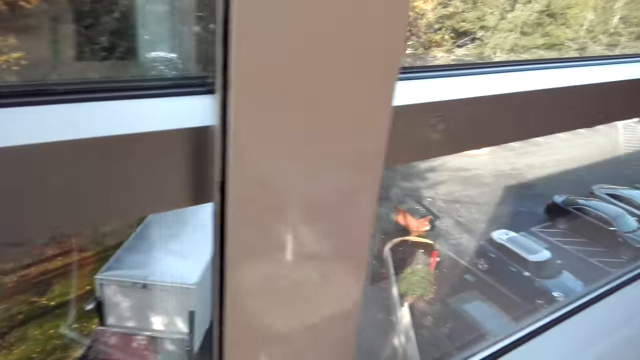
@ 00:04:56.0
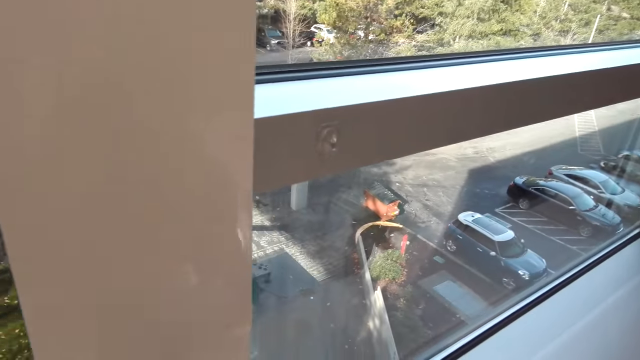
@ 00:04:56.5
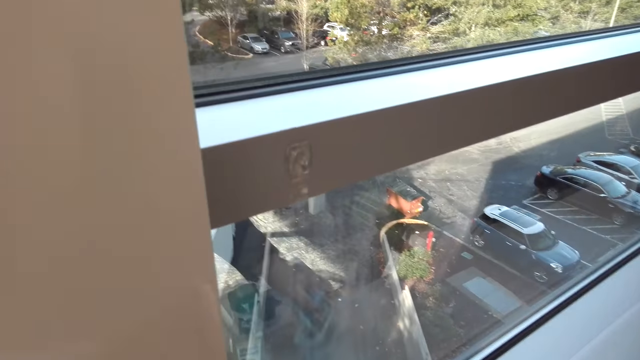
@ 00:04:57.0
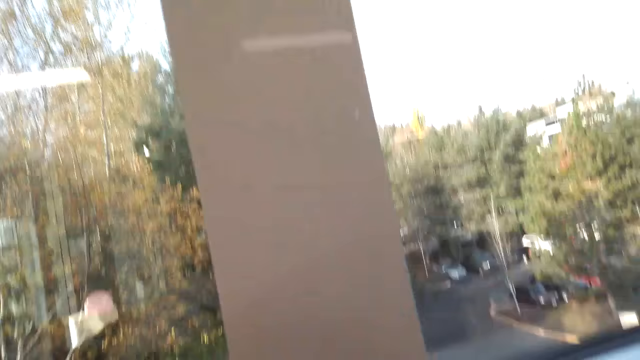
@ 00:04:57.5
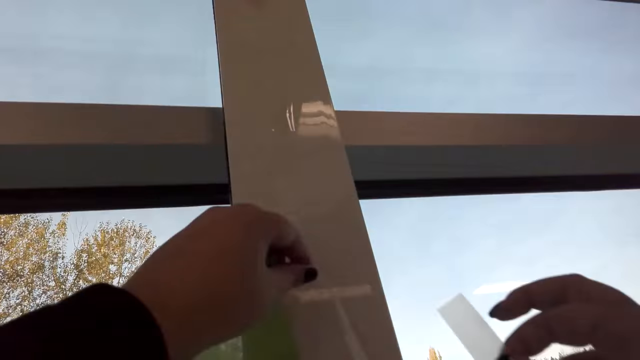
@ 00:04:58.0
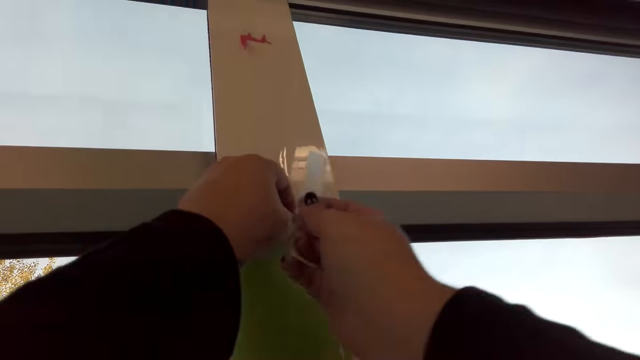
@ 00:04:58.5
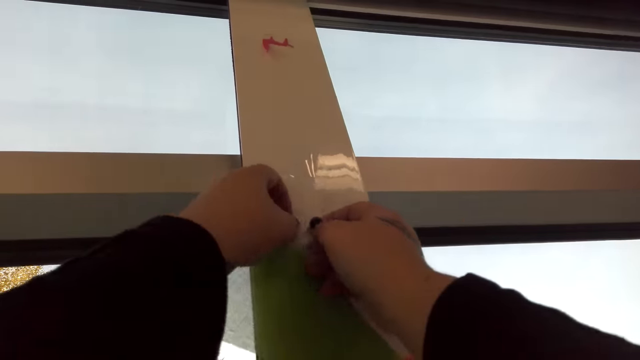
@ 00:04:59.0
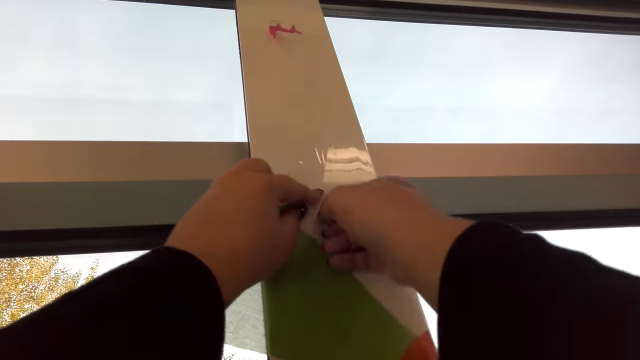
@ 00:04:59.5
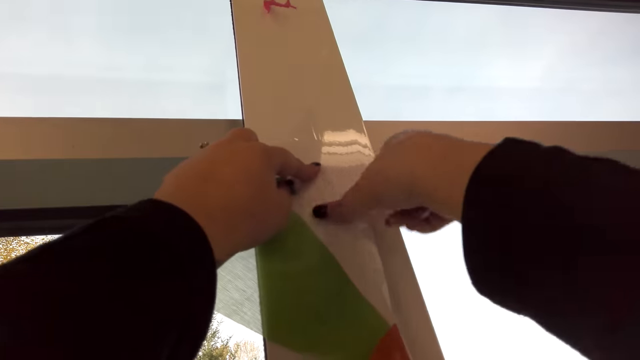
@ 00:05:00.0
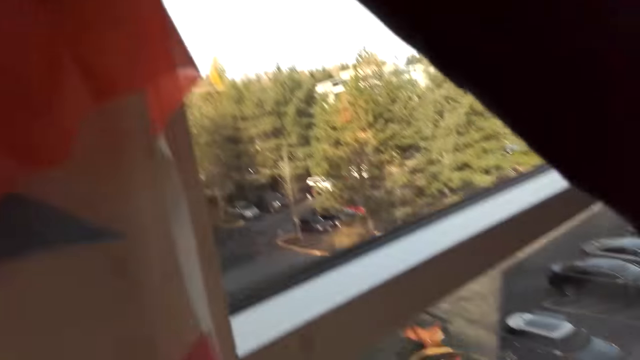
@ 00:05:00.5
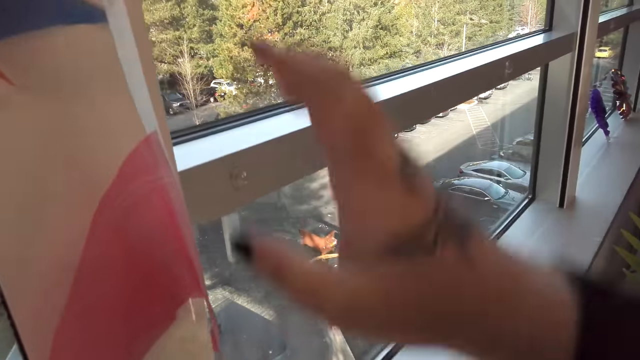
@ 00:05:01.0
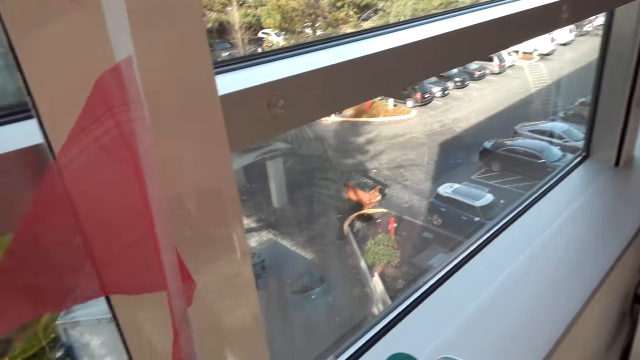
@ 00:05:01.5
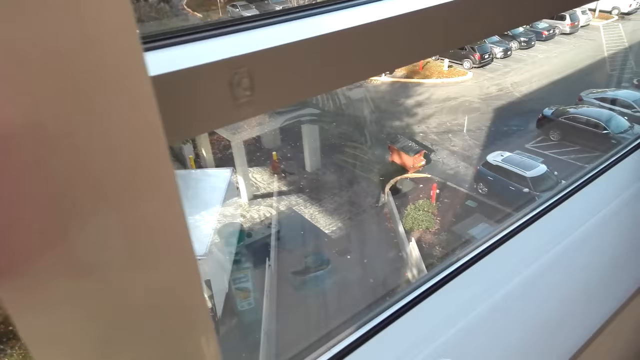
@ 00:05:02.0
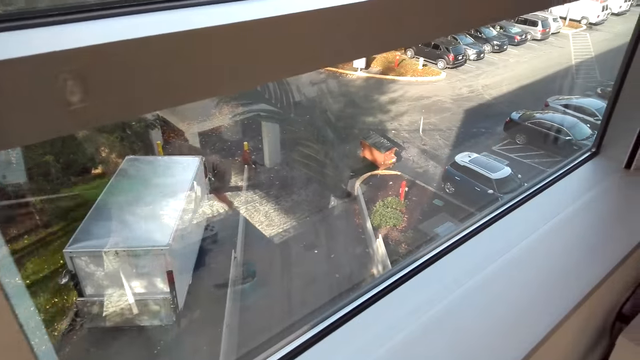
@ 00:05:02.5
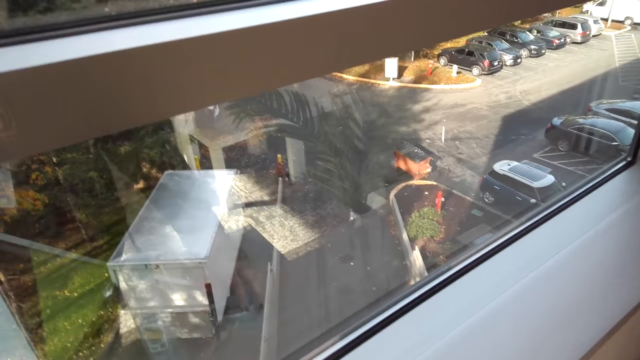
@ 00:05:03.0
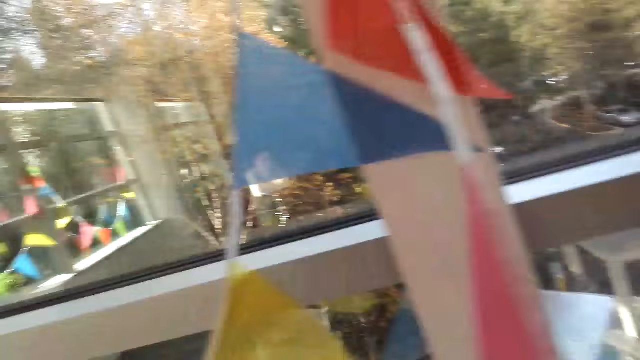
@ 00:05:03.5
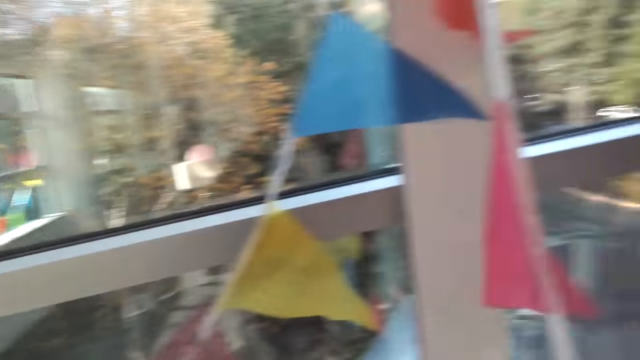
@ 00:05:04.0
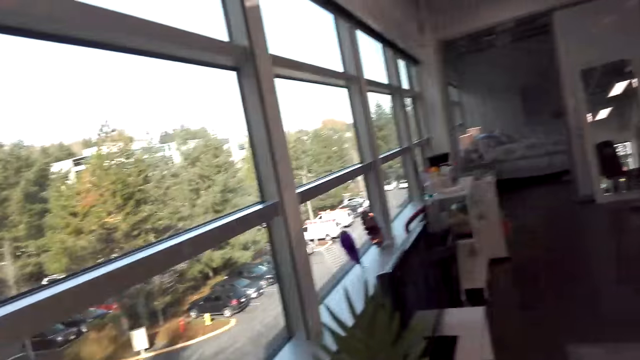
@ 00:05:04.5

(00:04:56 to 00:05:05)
The camera wearer sticks the triangular decorations on the wall.

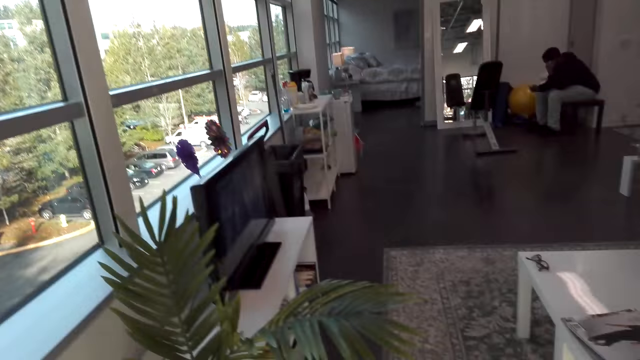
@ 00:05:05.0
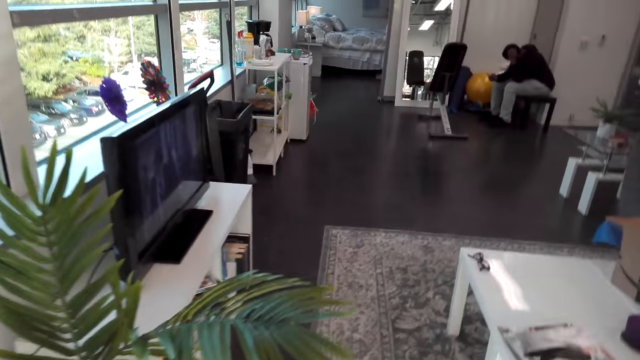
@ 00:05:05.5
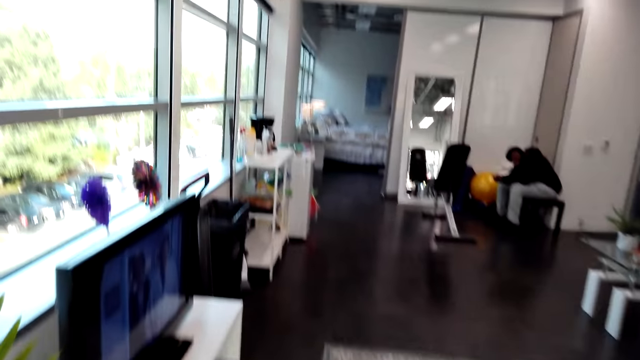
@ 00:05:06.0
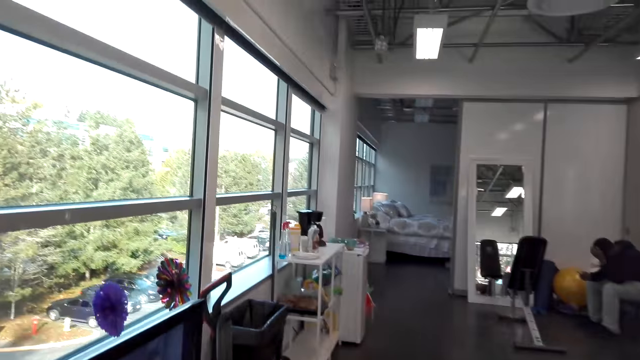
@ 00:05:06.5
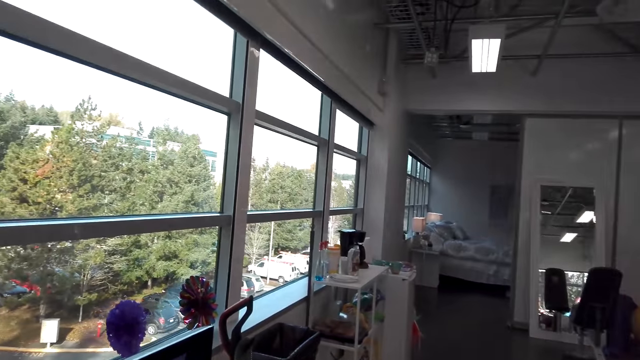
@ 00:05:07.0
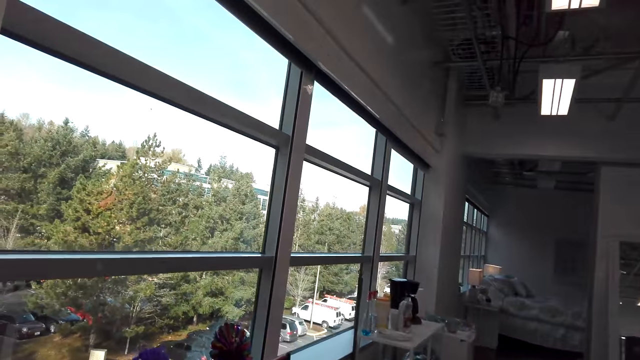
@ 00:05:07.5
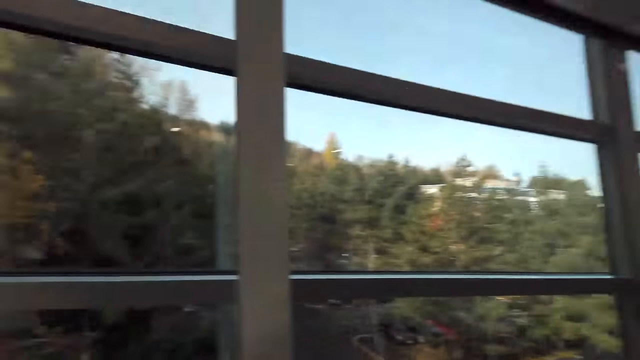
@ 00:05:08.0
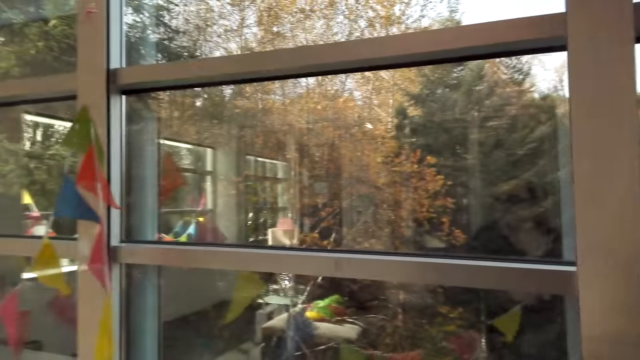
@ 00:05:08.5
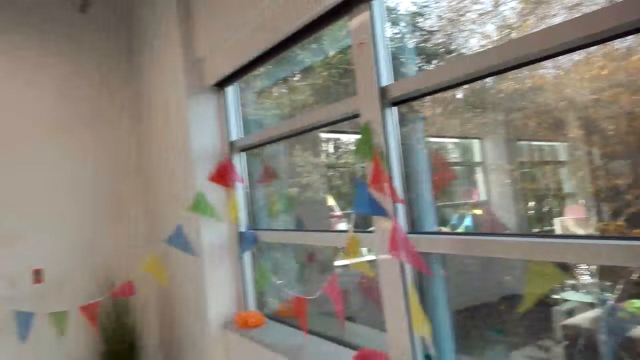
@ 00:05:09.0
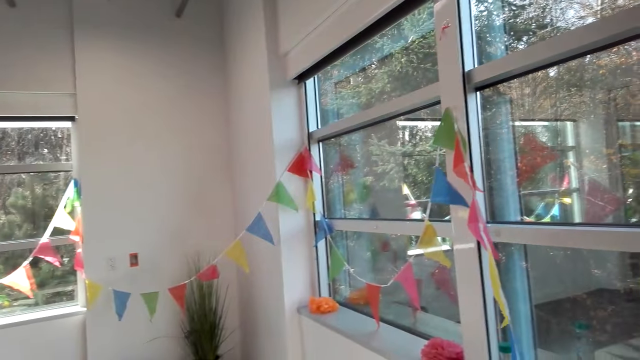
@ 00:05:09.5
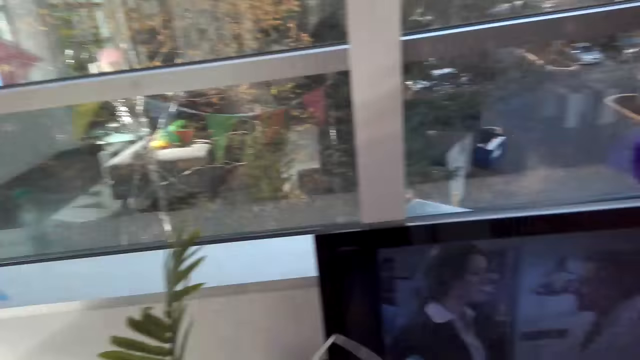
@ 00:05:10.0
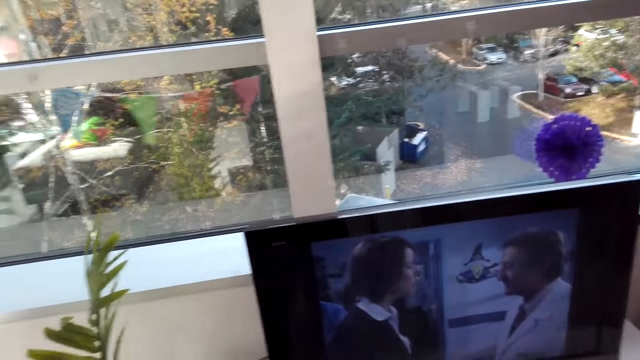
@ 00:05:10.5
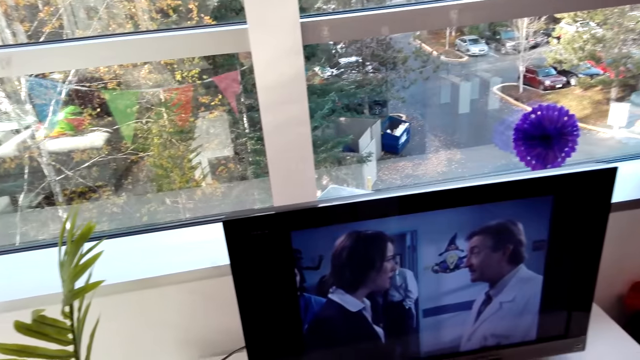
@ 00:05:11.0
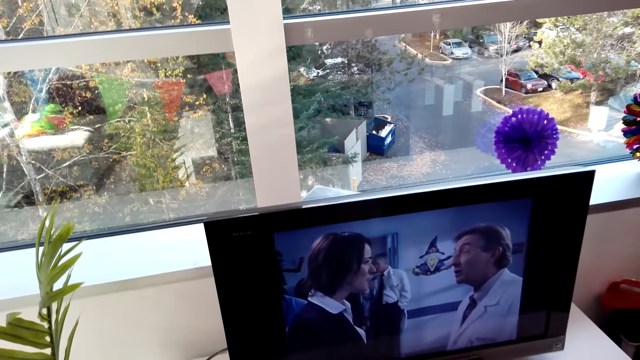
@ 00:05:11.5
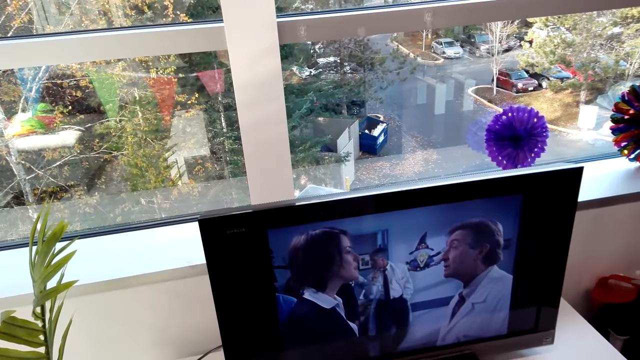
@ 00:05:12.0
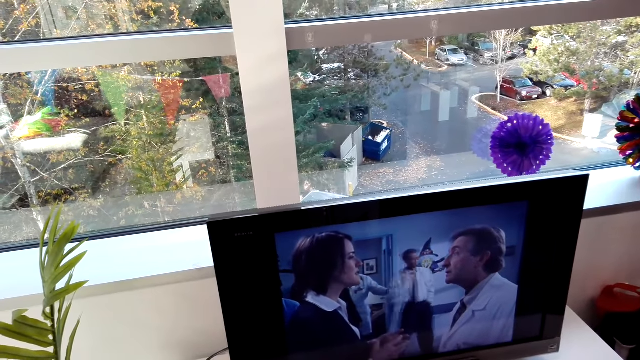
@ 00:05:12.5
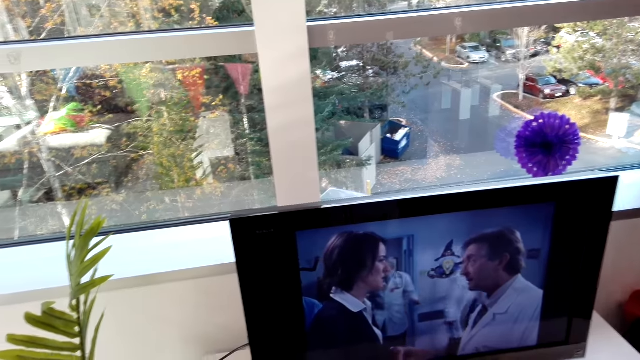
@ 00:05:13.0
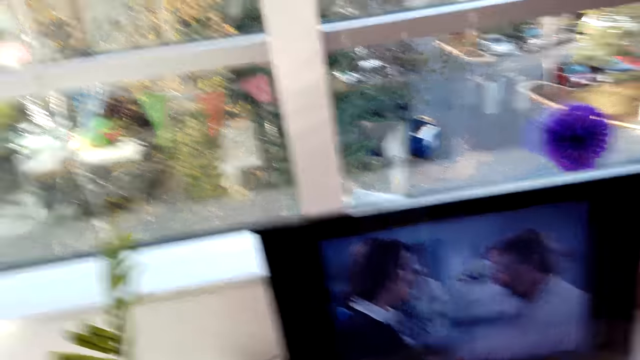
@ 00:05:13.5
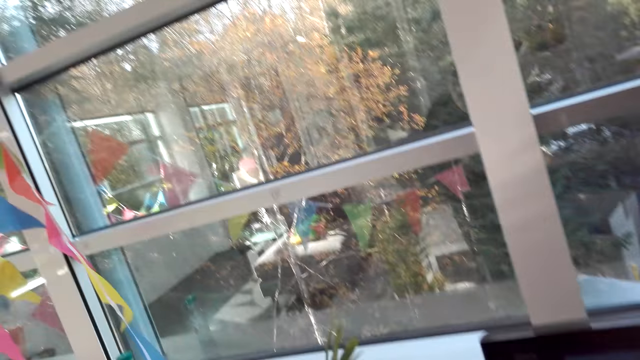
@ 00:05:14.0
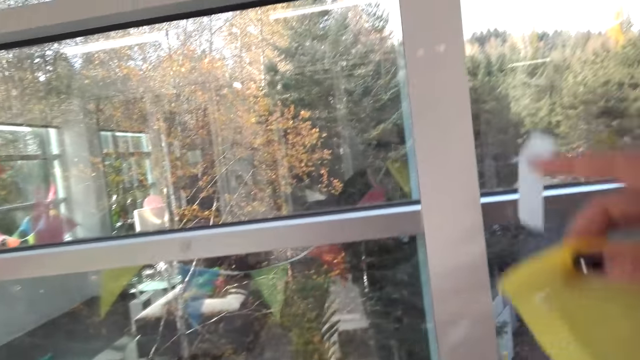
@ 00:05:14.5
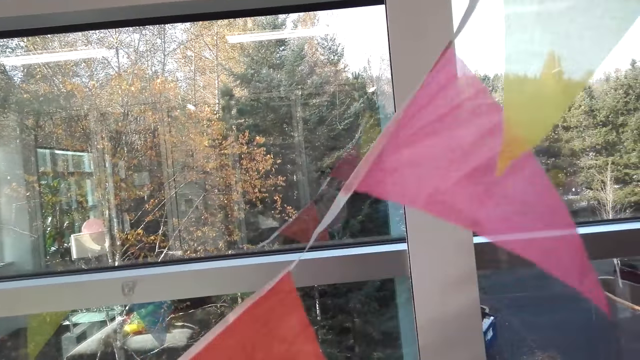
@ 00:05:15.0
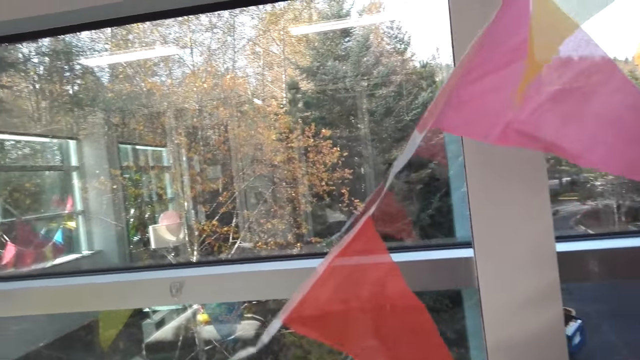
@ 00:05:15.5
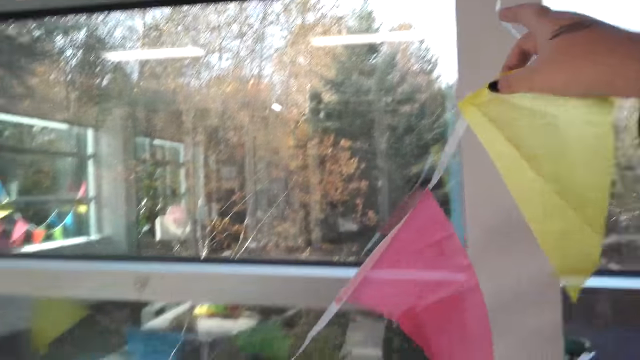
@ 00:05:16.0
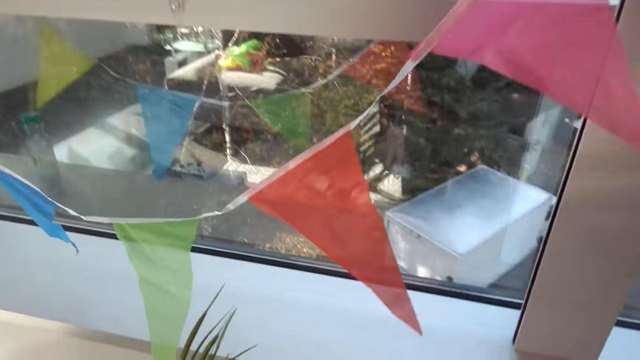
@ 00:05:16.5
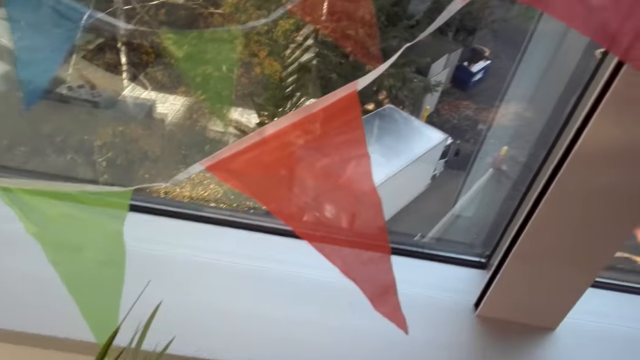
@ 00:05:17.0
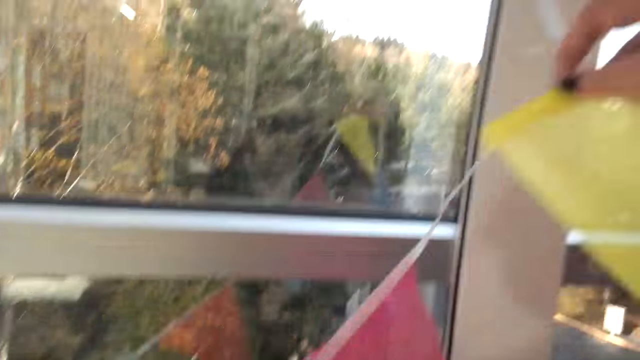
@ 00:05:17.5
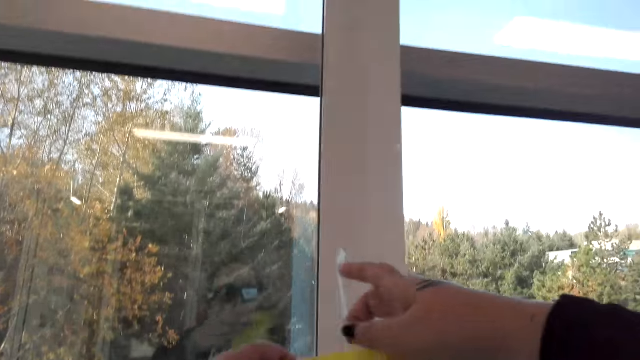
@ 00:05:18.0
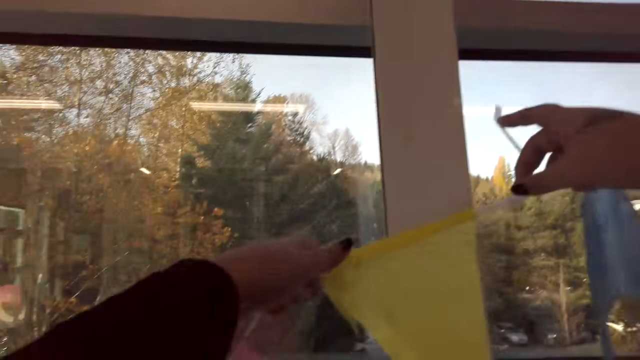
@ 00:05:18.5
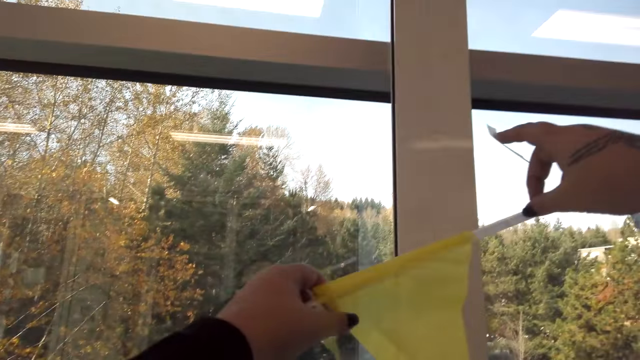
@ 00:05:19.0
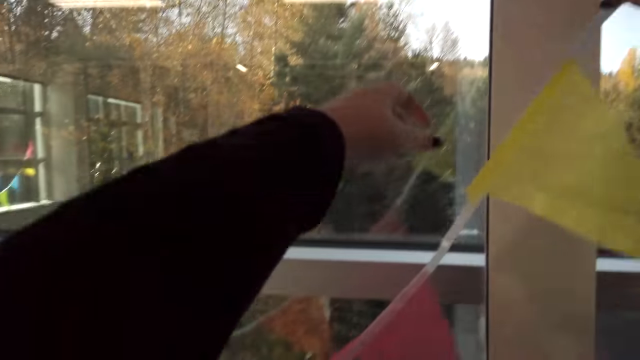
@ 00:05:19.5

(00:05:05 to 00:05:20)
A person sits in the room. The camera wearer looks around. They walk around and look around. They stick the triangular decorations on the wall.
